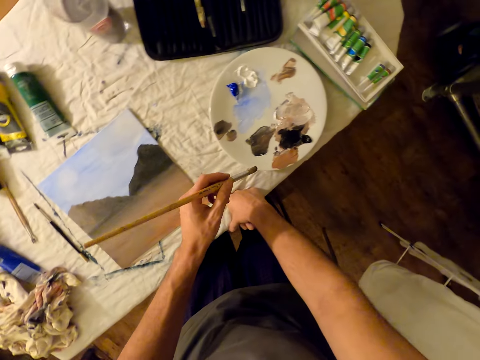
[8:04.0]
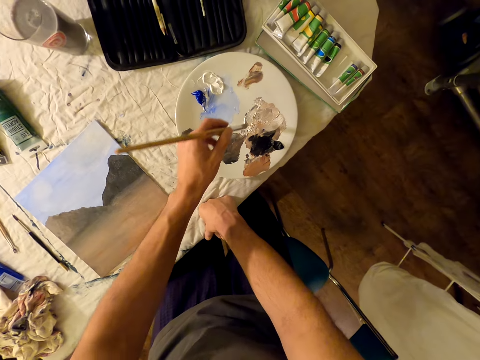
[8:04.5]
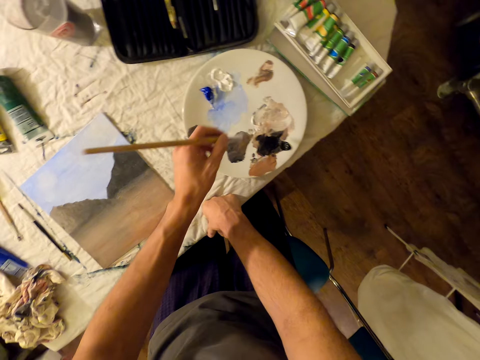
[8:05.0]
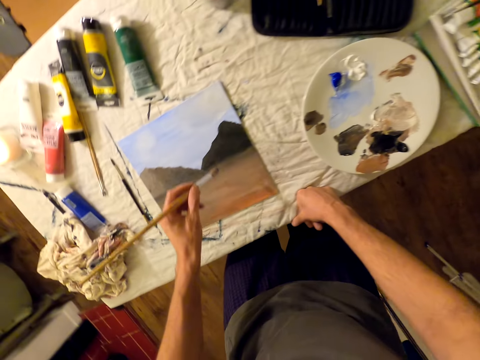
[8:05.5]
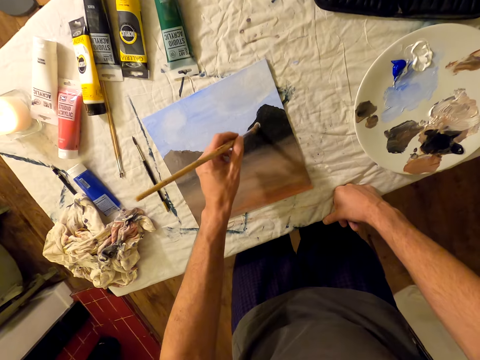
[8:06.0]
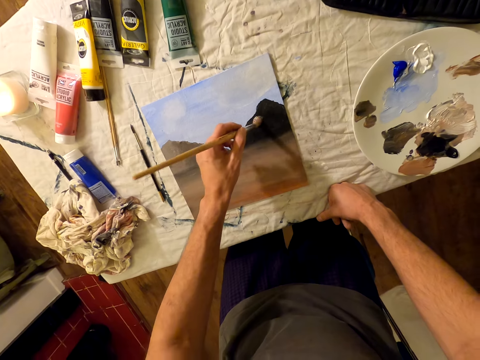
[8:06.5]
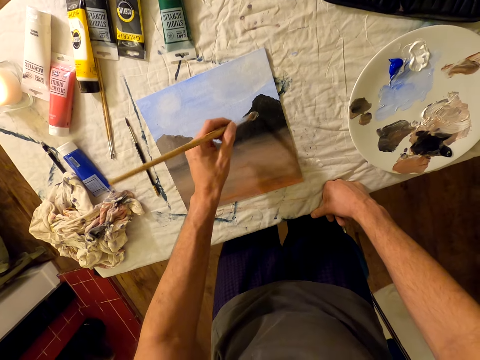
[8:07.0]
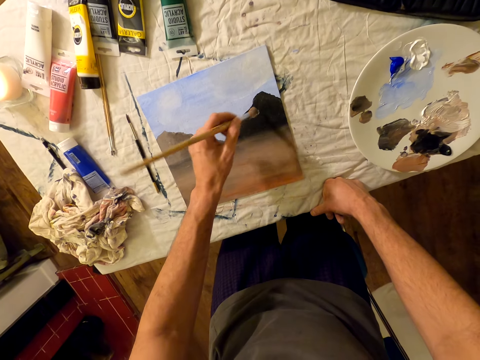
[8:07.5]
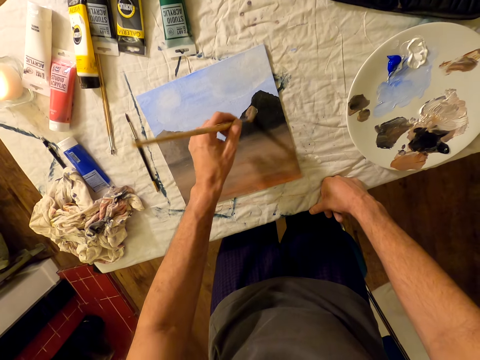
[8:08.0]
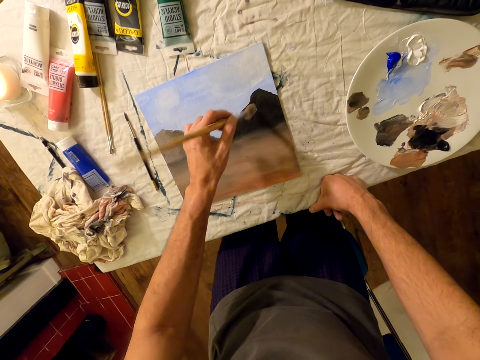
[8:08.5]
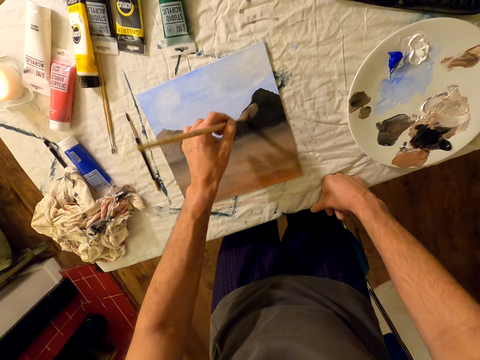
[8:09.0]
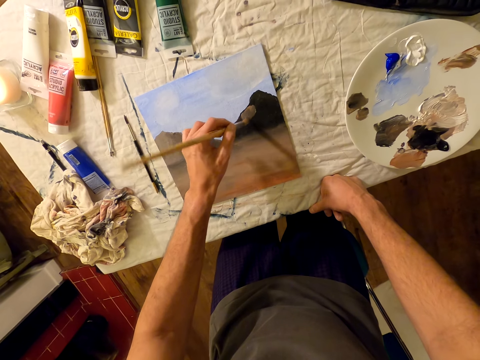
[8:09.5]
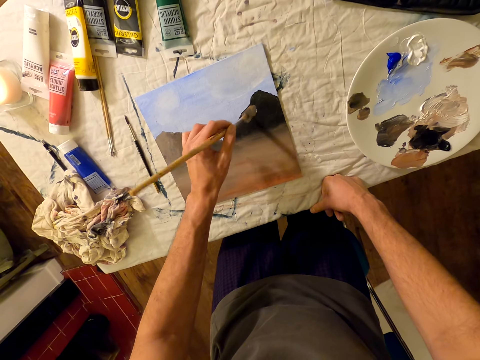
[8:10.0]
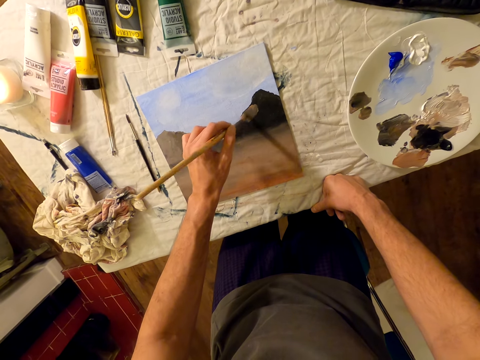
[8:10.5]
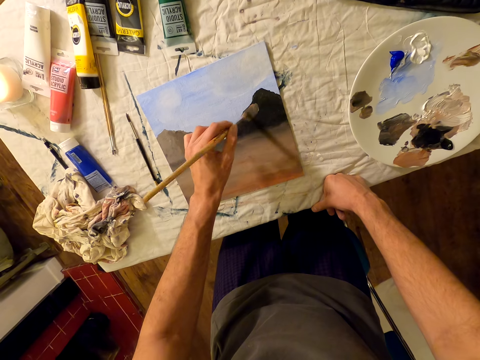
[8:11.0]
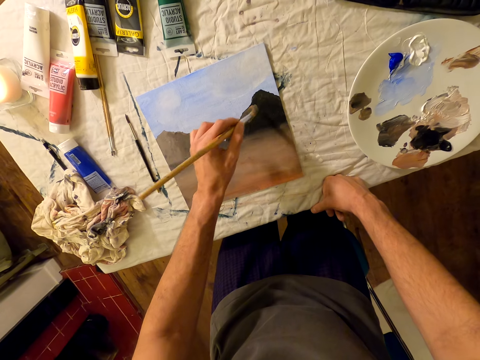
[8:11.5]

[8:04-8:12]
The camera wearer places the brush on the palette. They collect paint with the paint brush. They remove the brush from the palette. They paint the painting paper with the brush.

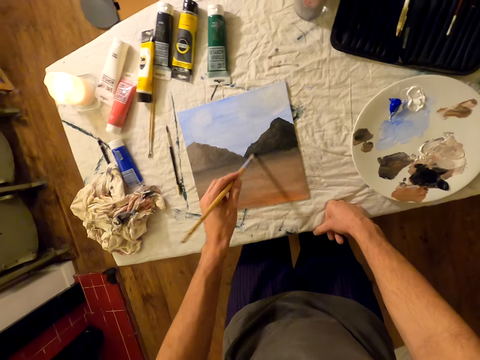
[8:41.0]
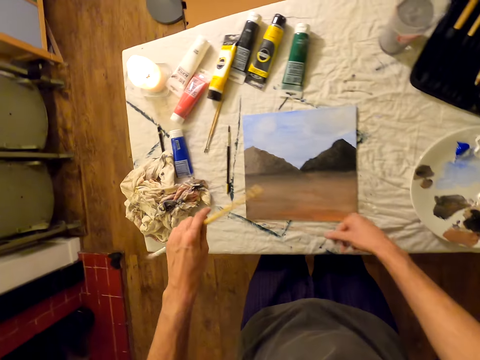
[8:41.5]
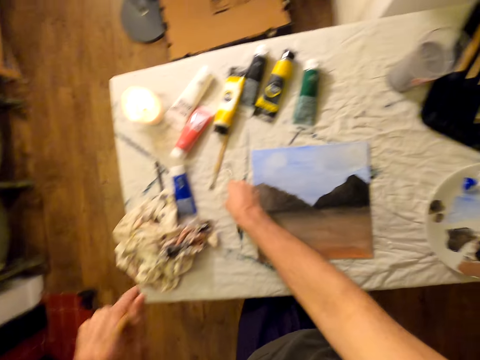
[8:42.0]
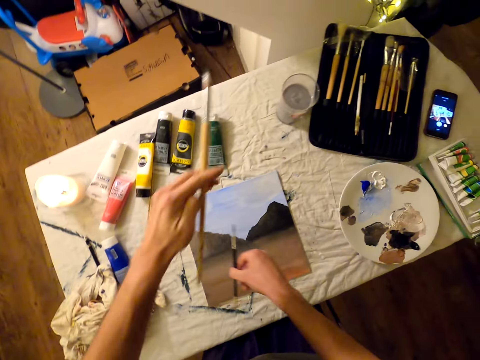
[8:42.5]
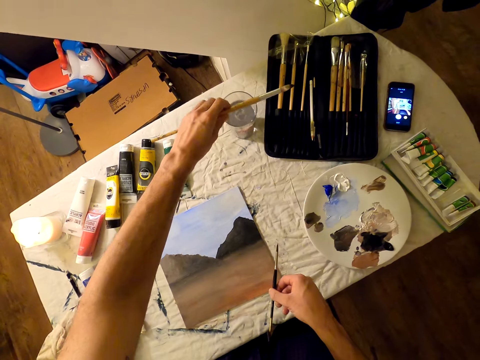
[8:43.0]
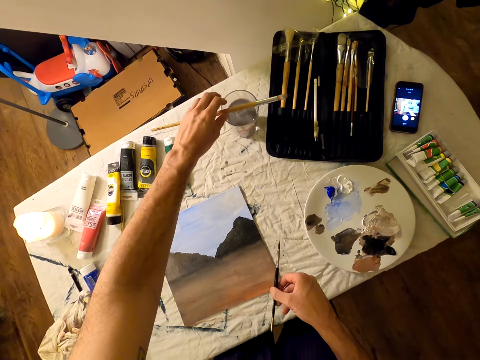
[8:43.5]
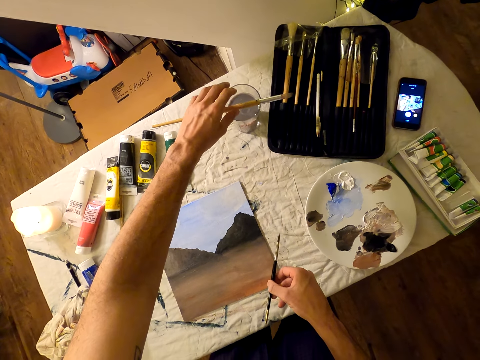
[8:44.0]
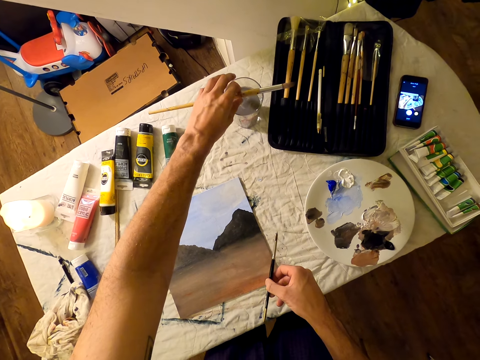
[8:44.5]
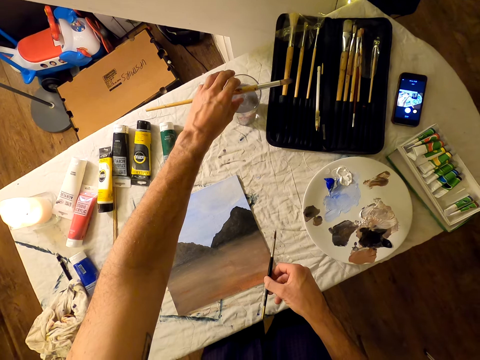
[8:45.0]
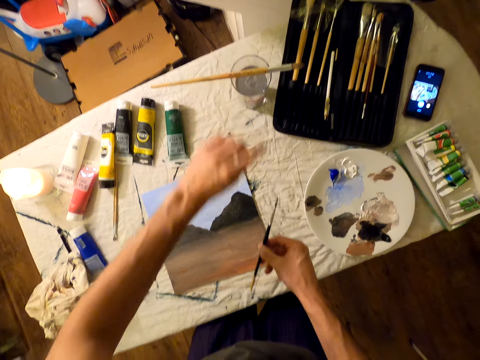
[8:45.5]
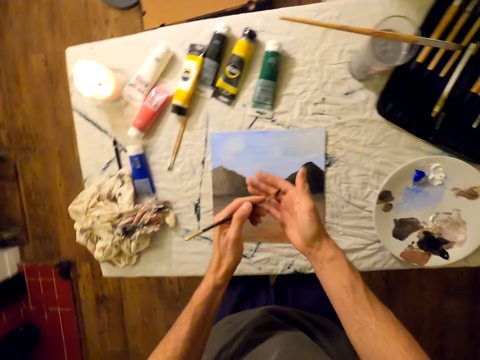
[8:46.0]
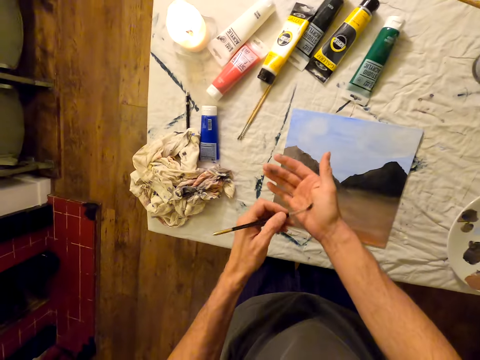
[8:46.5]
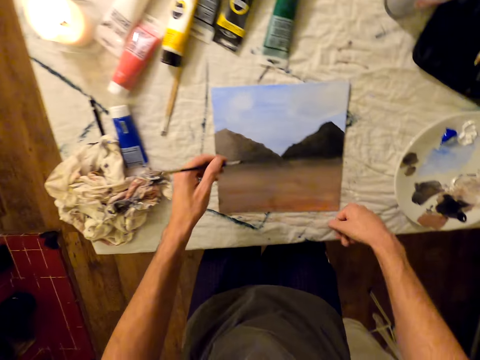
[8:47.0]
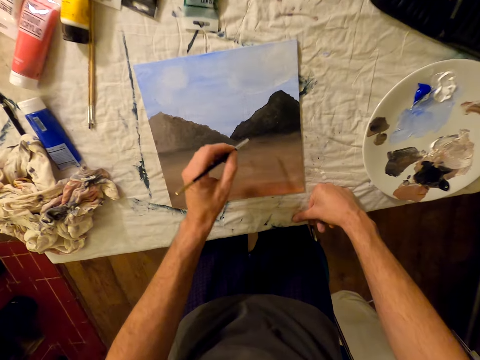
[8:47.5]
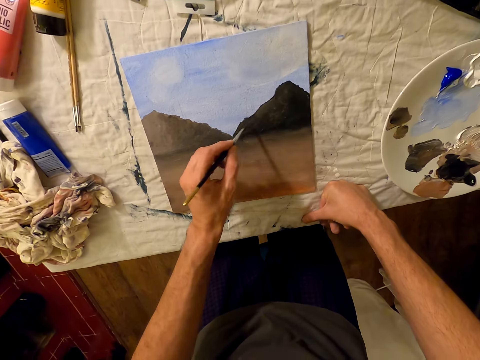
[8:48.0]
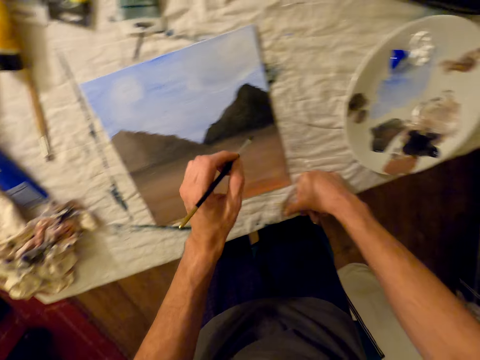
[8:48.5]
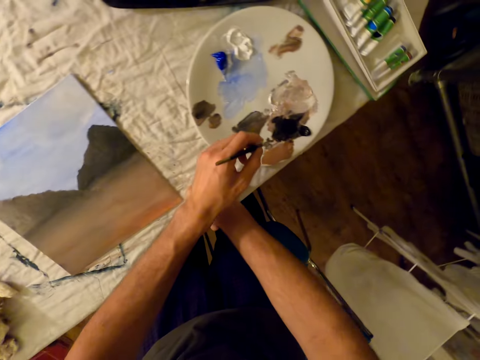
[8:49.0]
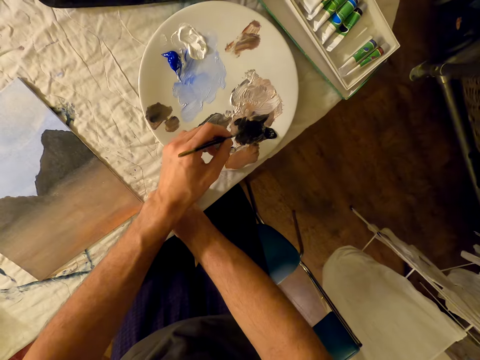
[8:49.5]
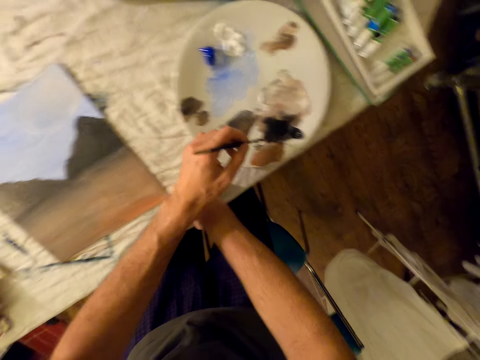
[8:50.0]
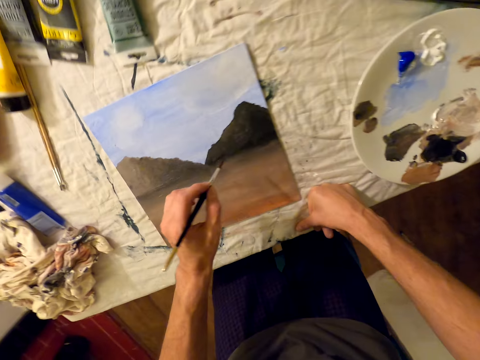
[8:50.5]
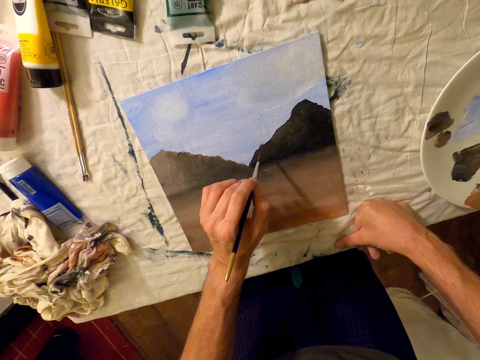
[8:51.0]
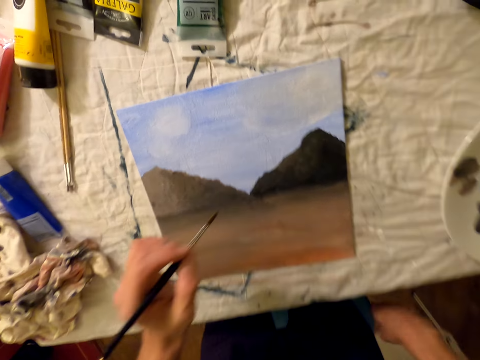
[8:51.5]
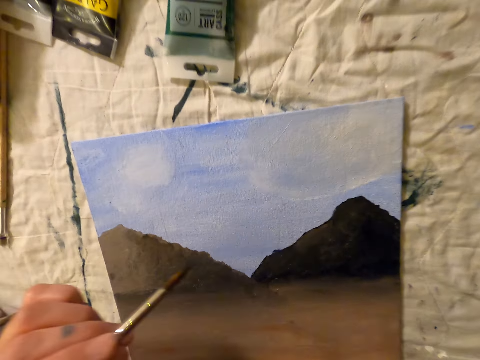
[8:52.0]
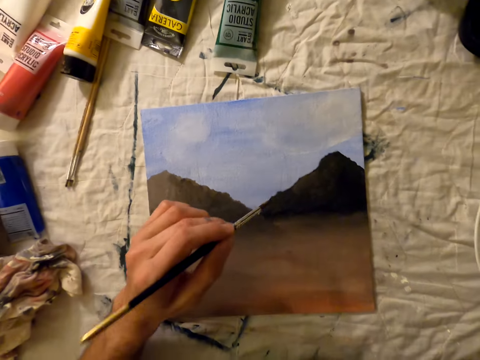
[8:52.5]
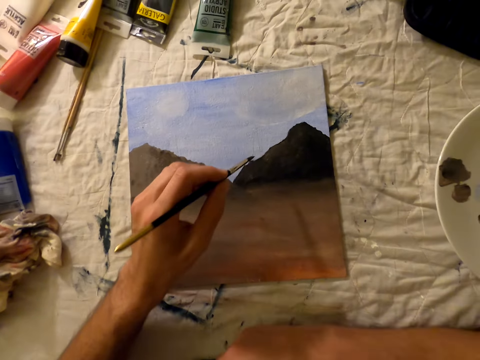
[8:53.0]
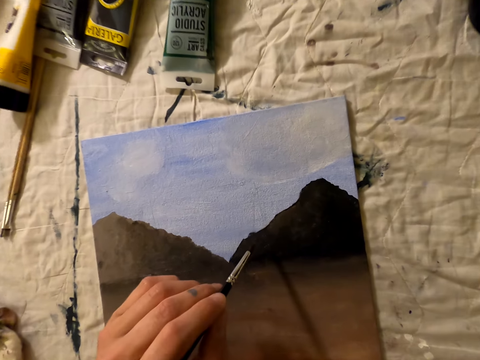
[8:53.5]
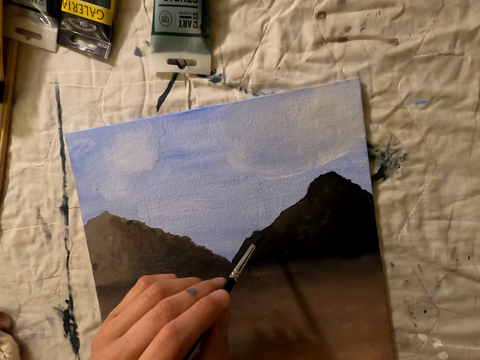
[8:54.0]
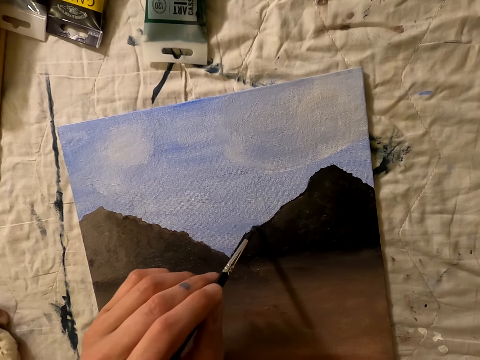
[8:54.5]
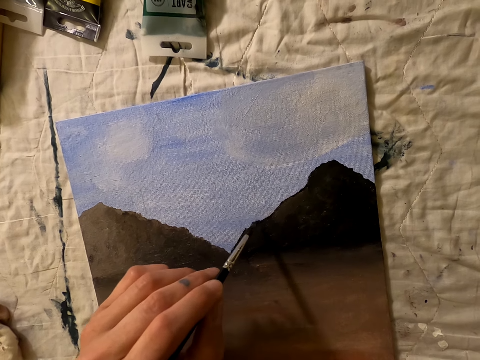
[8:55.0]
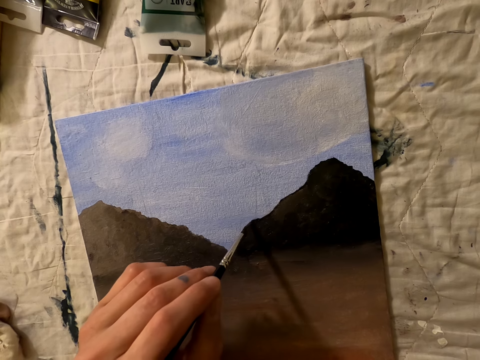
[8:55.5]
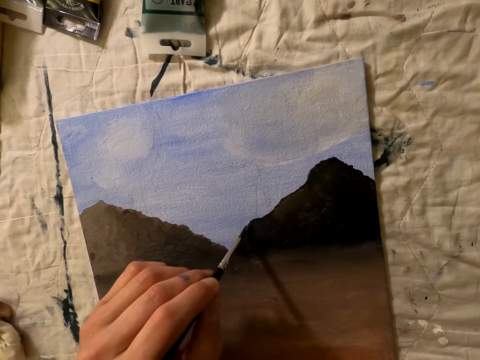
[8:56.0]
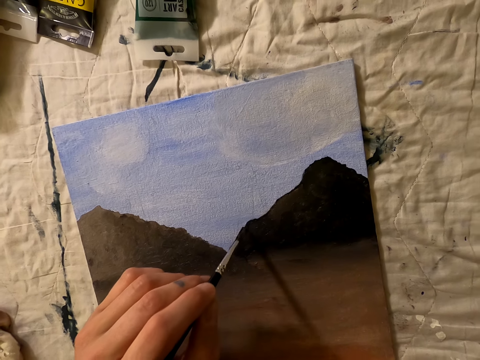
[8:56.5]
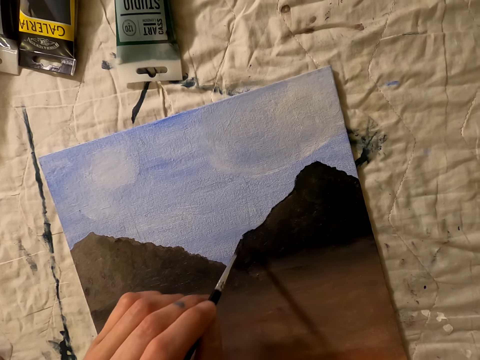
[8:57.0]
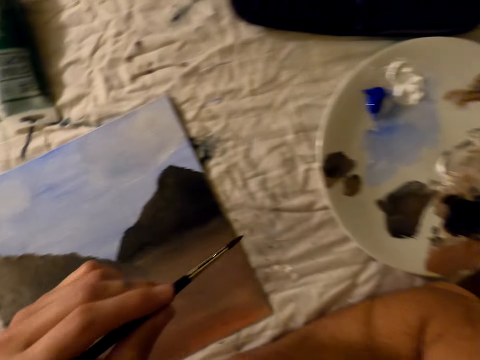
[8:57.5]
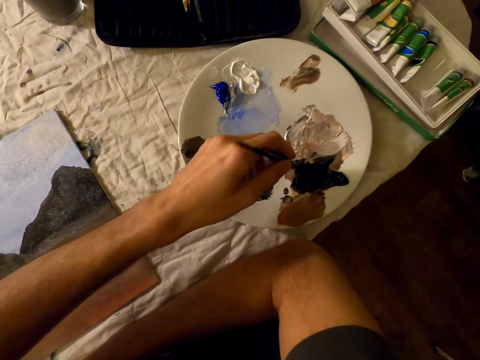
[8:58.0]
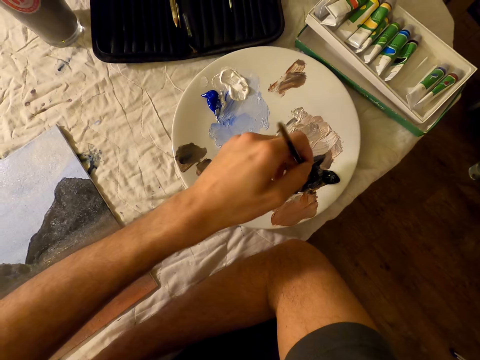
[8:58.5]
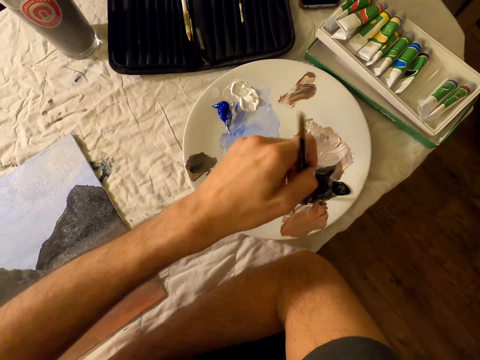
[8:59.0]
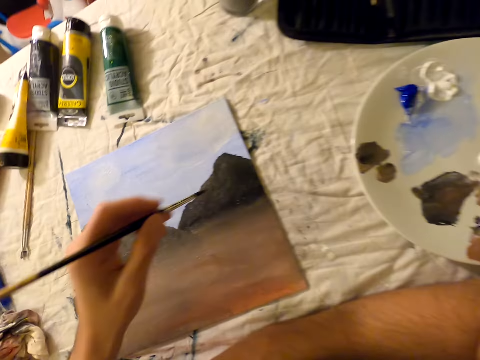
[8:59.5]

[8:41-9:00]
The camera wearer picks up another paint brush from the table. He puts the other paint brush on a tumbler. He rubs the paint brush on his palm. He paints the painting paper or drawing with the brush. He places the brush on the palette, collects paint, and removes the brush from the palette. He looks at the drawing closely. He paints the painting paper with the brush. He places the brush on the palette, collects paint, and removes the brush from the palette.
